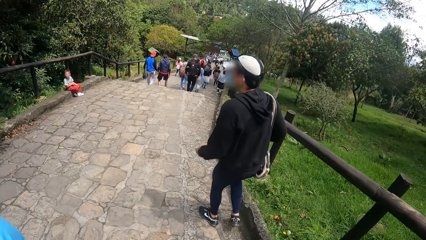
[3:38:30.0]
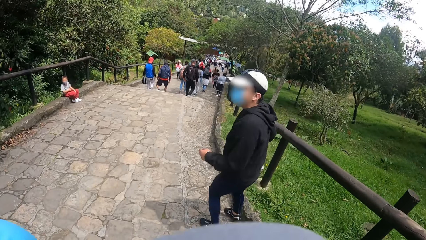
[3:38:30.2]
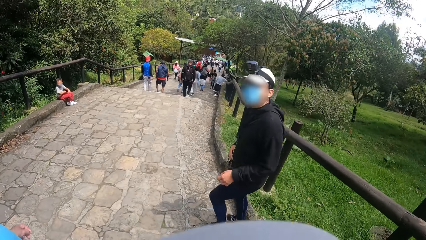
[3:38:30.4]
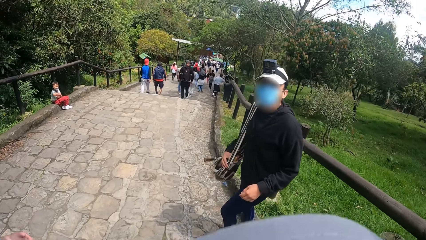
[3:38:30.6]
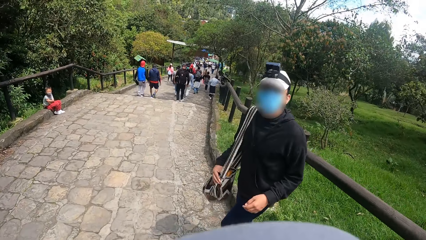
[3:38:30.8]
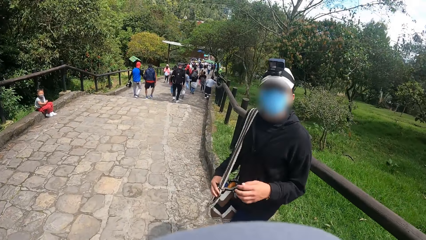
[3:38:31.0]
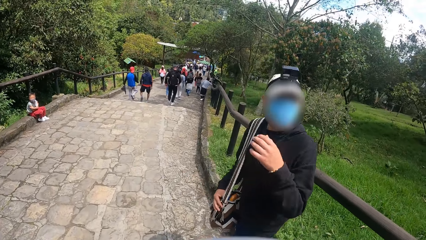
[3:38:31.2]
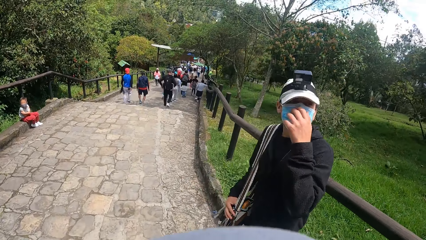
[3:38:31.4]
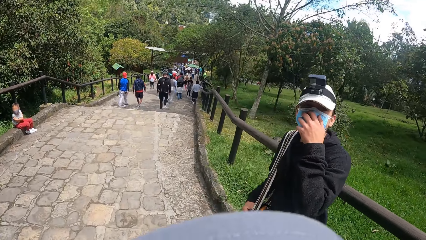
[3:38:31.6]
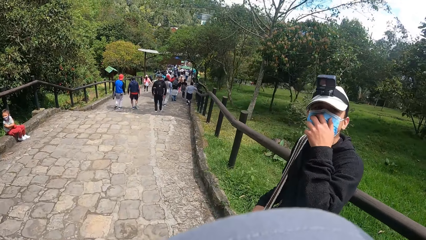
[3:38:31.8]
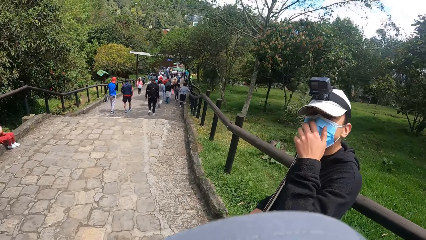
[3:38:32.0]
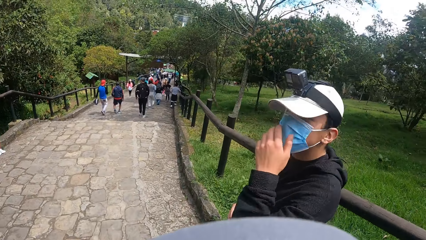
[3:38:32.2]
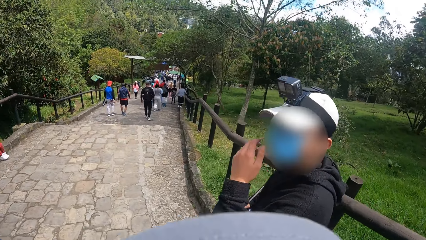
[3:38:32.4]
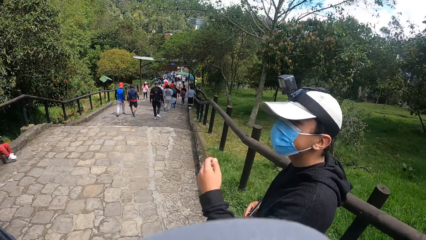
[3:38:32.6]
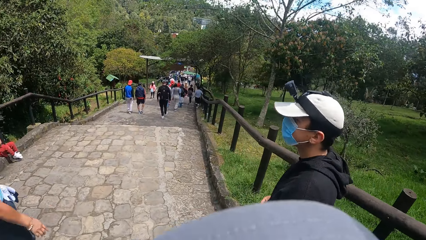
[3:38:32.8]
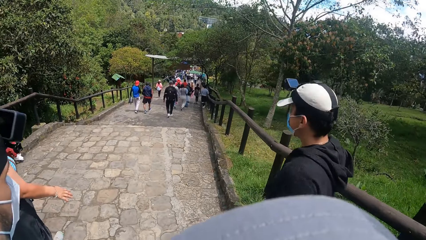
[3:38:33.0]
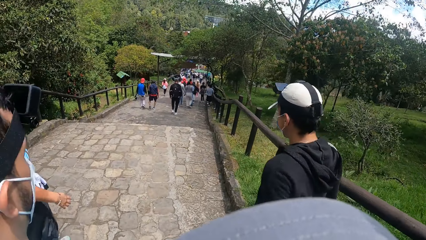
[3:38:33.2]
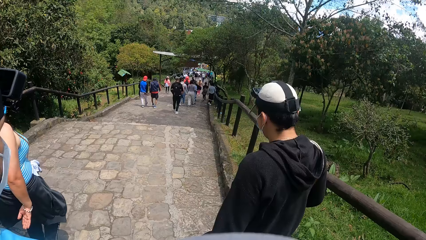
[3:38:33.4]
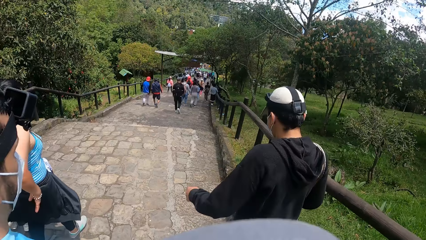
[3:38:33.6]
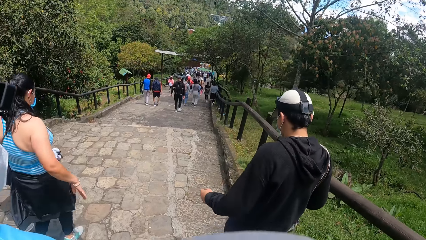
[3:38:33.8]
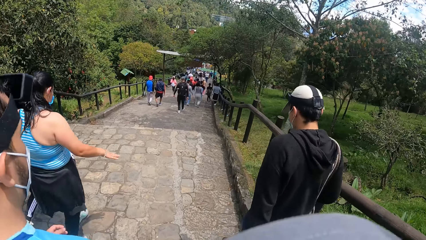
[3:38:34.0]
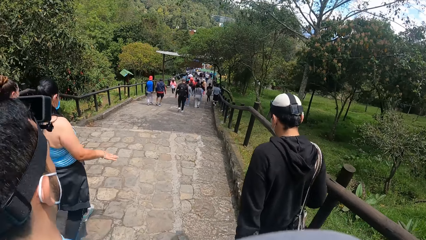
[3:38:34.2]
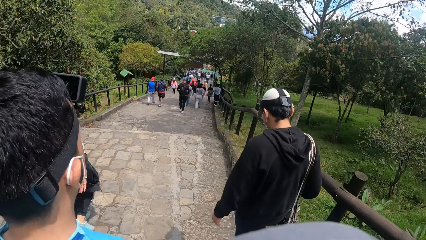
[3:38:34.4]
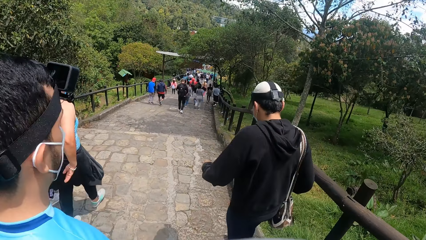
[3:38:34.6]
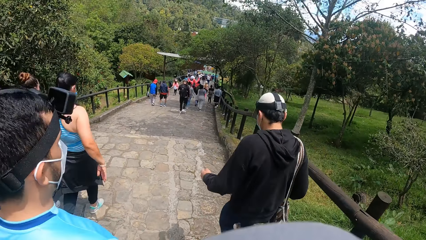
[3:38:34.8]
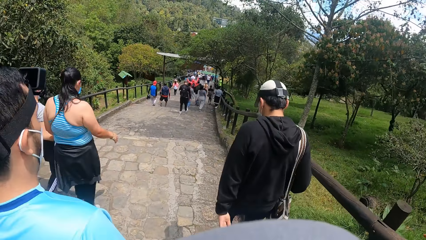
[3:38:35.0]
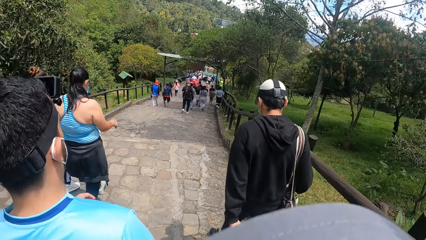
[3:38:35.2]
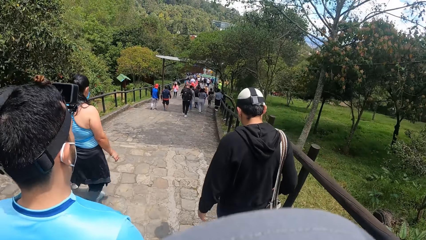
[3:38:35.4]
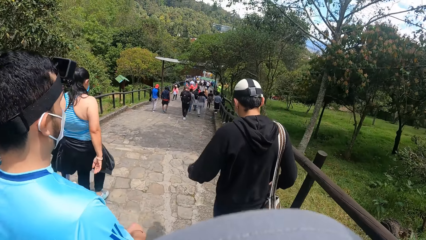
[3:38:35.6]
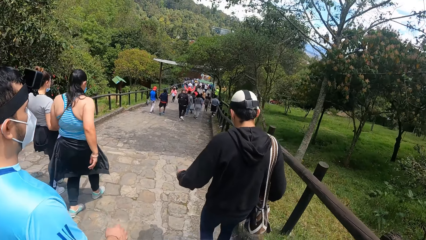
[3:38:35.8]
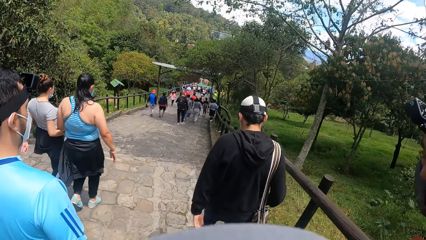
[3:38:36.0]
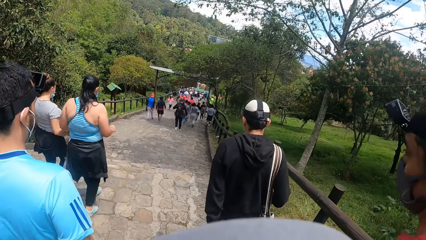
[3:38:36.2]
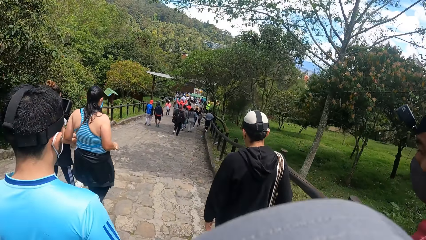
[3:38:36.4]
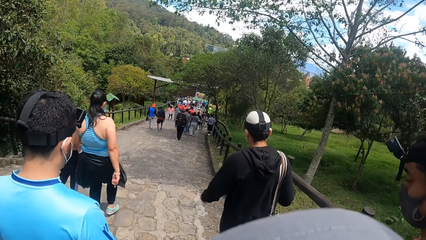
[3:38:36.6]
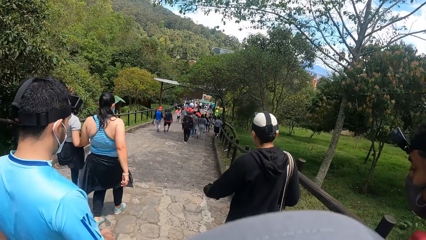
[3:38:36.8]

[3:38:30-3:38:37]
The man touches a mask on his face with his left hand.

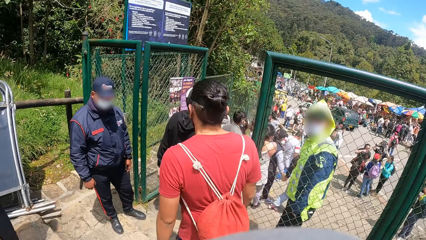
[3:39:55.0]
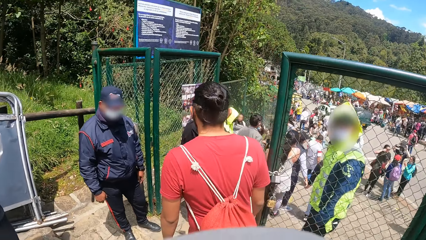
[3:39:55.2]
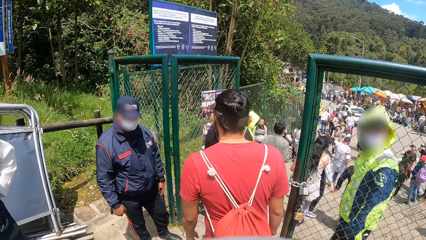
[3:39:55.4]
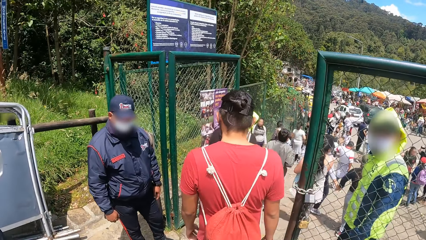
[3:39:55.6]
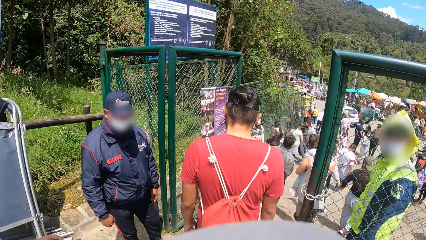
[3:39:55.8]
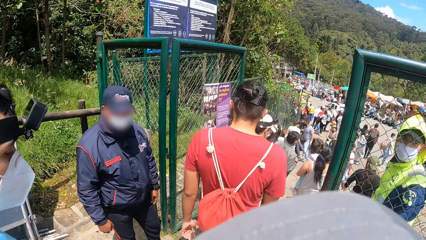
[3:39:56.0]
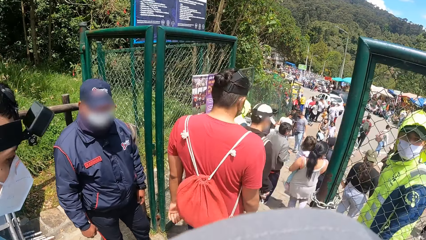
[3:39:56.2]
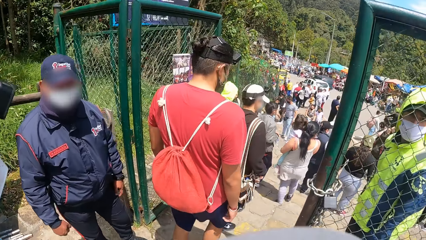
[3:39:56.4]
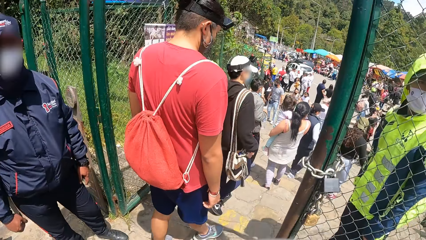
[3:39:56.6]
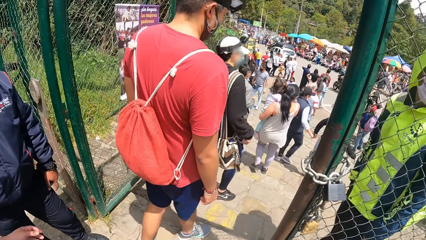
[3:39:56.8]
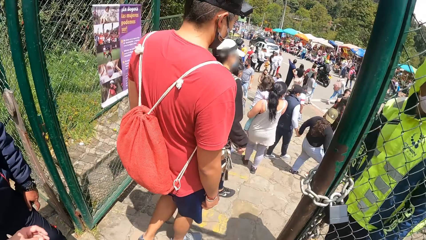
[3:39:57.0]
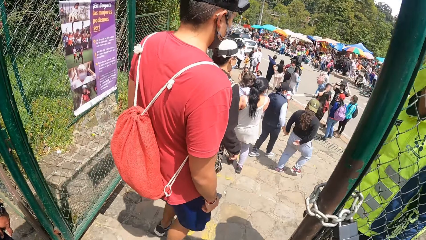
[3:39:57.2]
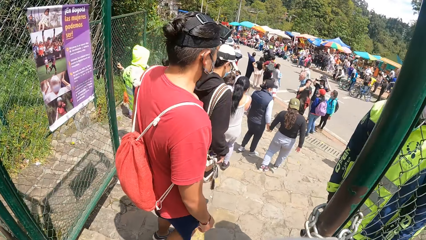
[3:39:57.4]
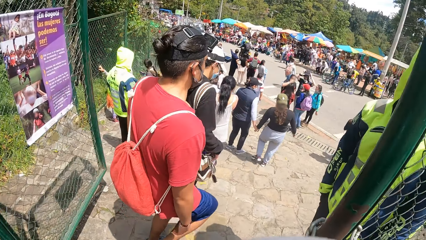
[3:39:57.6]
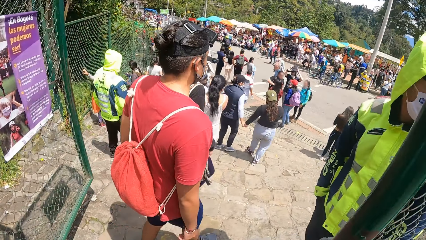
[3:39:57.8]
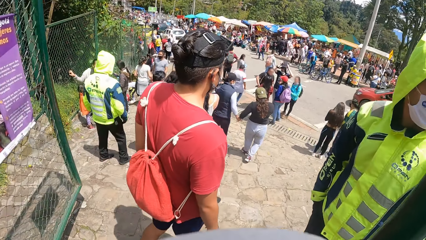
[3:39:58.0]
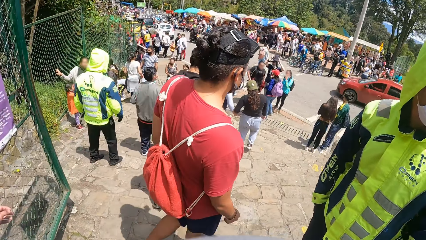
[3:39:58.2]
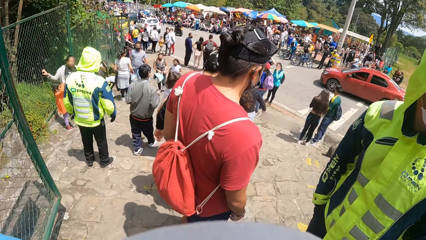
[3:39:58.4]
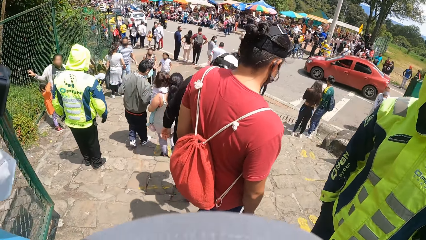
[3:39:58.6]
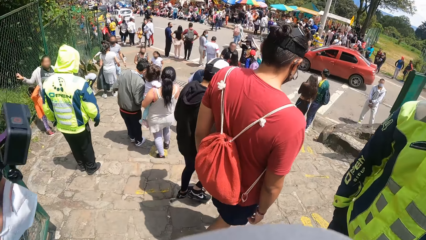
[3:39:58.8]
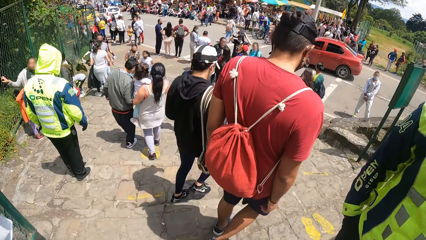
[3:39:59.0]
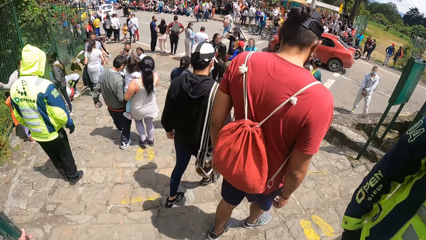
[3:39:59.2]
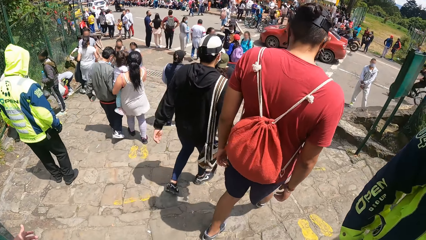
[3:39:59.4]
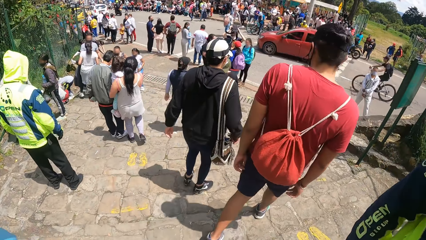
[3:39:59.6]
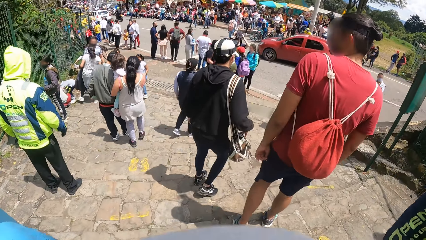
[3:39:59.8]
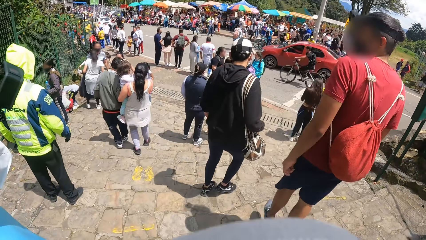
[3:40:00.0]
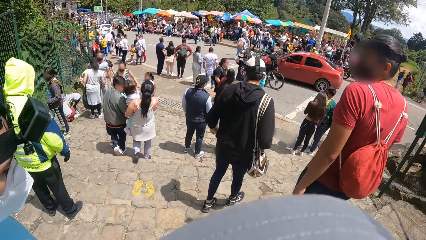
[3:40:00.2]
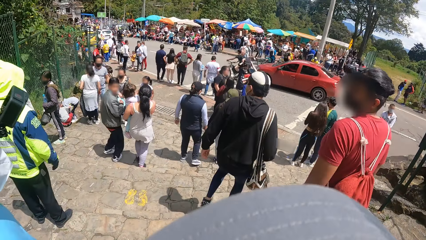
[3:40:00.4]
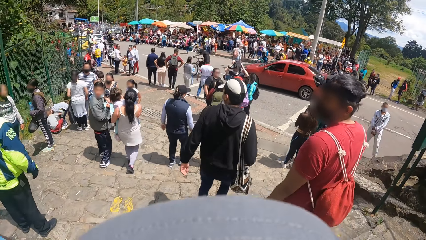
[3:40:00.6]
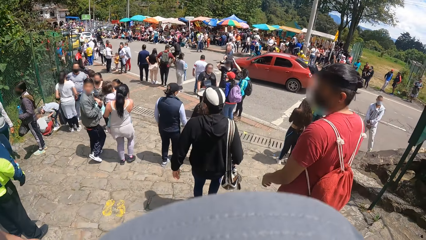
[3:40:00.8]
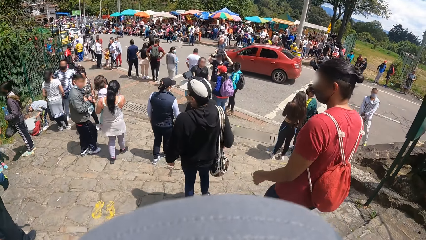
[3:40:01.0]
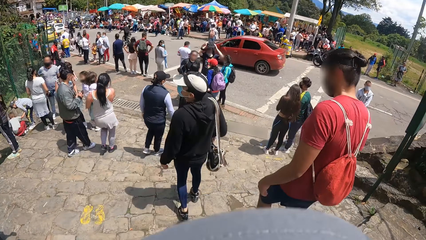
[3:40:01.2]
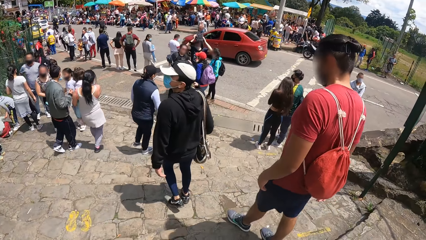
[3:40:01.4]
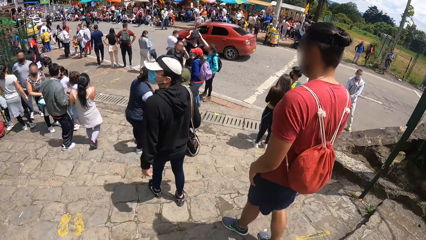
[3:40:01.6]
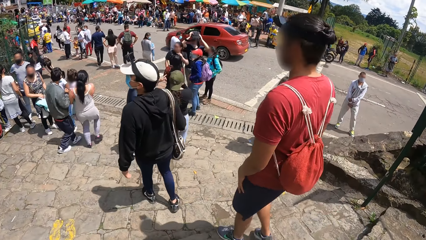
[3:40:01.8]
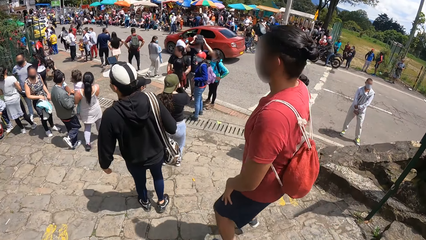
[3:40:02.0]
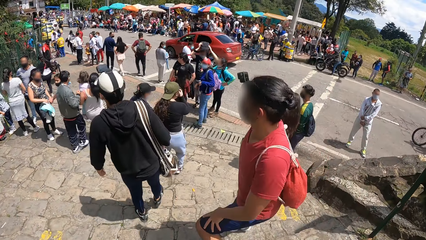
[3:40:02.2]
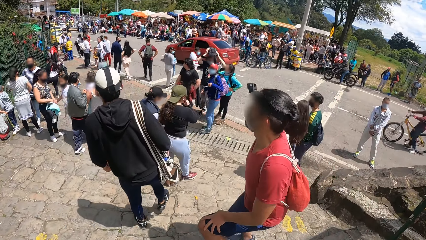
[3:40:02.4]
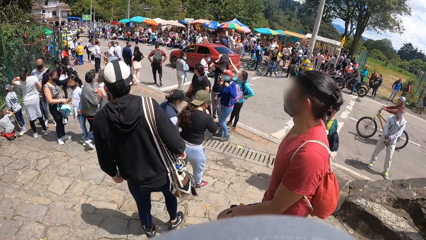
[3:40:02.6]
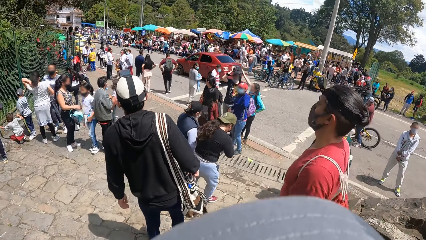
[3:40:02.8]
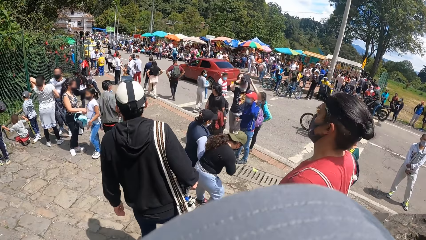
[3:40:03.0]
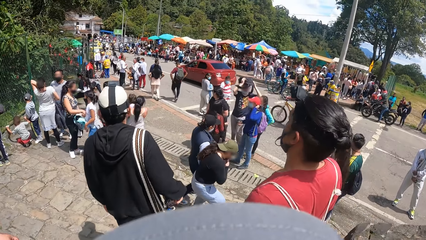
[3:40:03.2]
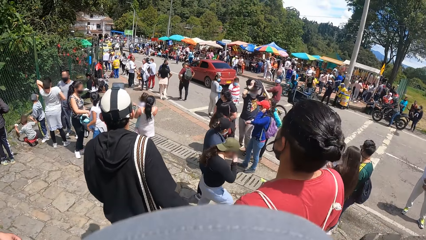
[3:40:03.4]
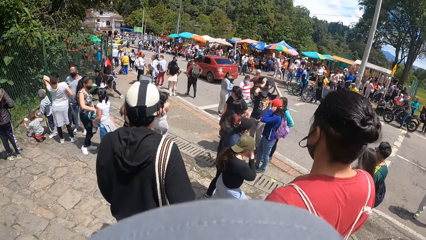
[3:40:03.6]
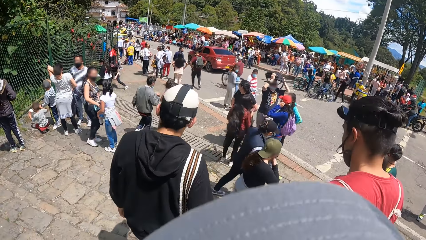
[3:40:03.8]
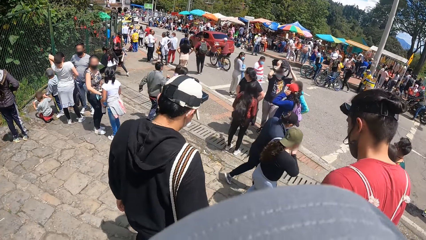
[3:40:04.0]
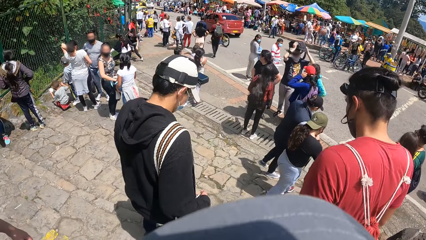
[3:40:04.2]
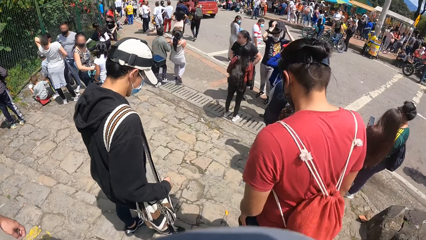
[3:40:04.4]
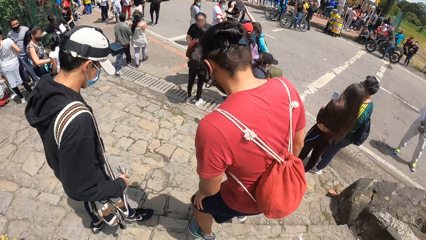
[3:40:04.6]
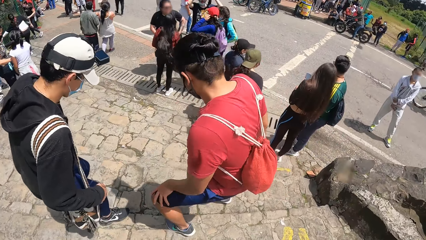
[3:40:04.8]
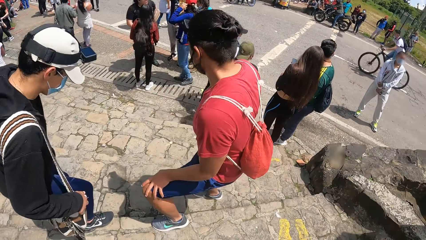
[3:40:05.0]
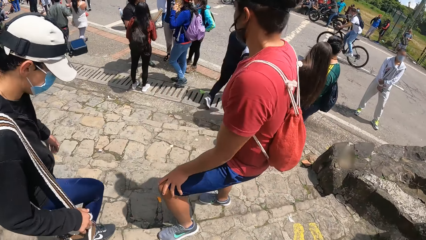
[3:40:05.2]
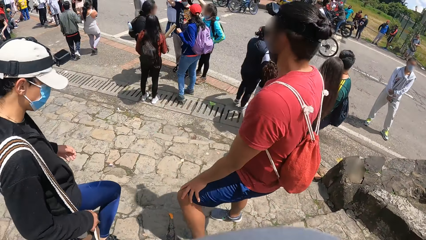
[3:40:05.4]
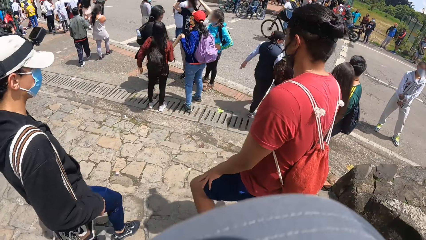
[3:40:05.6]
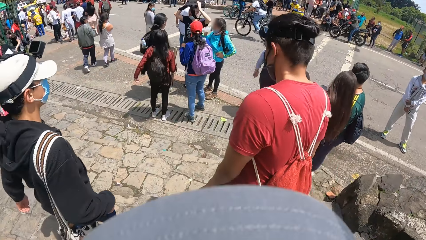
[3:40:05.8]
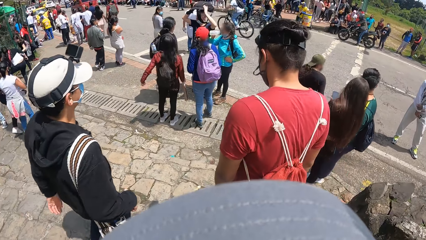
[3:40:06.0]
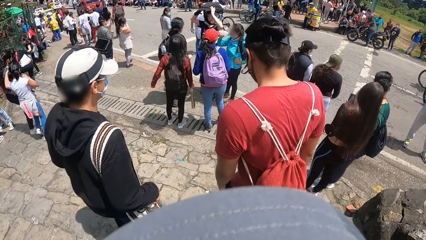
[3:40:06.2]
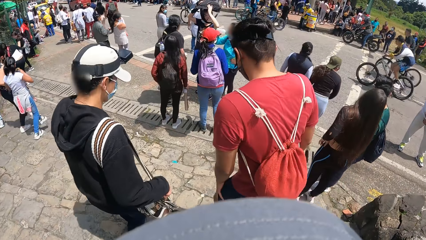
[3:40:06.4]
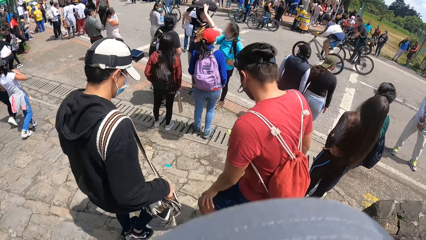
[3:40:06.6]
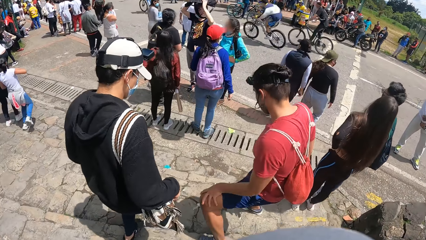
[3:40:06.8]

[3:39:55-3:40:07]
The camera wearer walks out of a gate with the group of people. They walk around.
